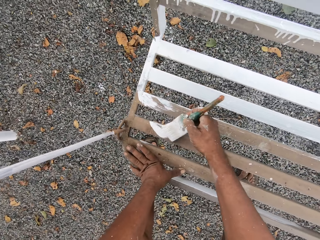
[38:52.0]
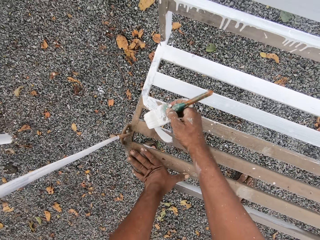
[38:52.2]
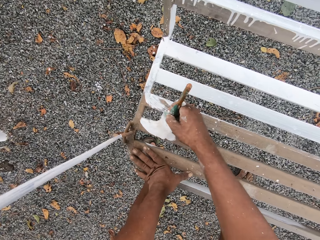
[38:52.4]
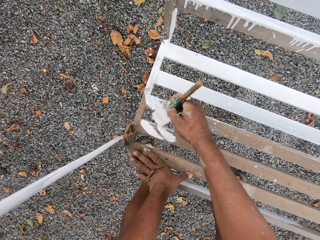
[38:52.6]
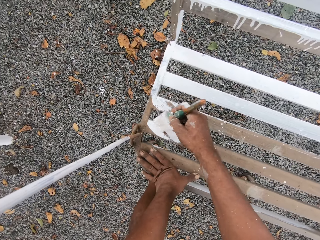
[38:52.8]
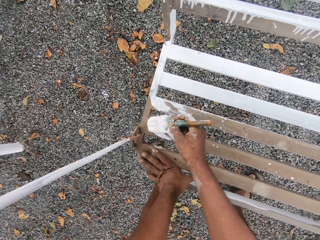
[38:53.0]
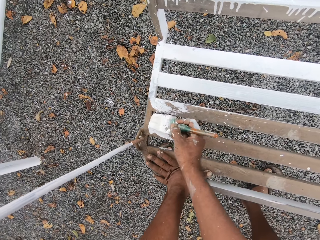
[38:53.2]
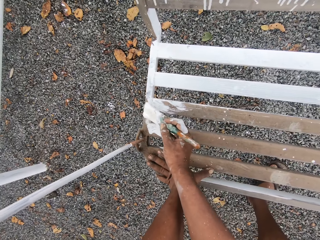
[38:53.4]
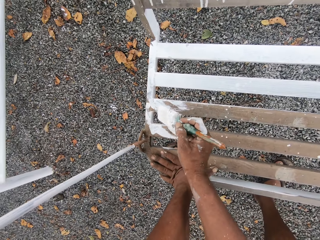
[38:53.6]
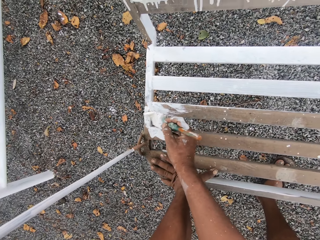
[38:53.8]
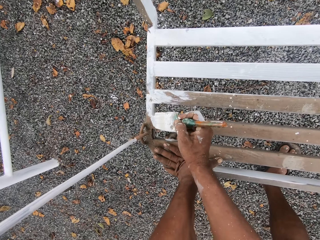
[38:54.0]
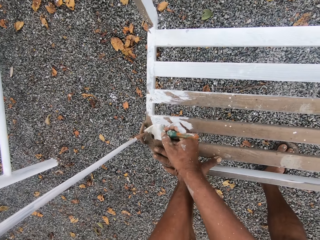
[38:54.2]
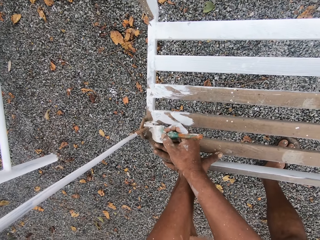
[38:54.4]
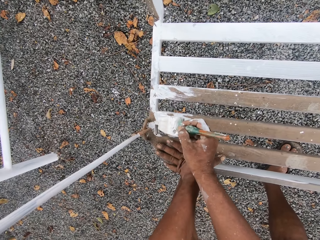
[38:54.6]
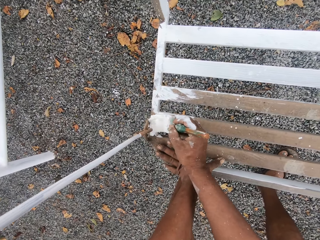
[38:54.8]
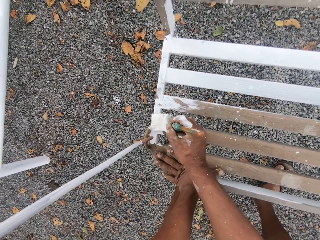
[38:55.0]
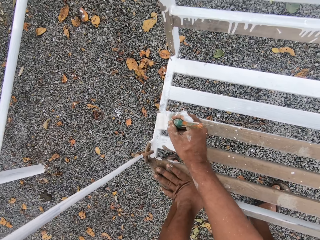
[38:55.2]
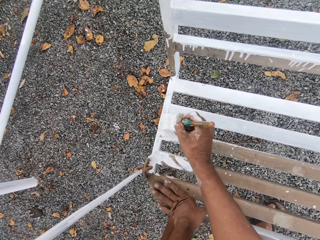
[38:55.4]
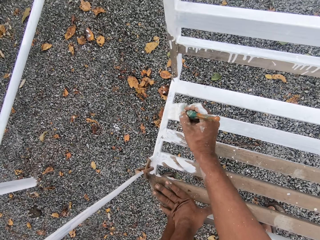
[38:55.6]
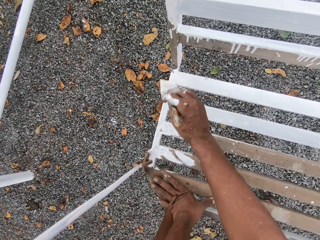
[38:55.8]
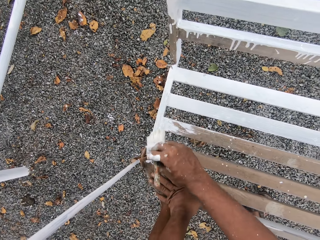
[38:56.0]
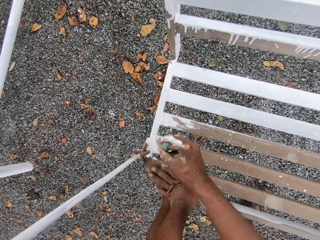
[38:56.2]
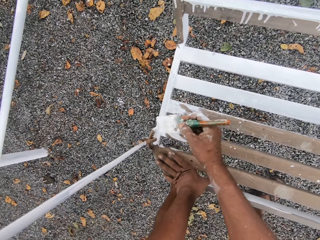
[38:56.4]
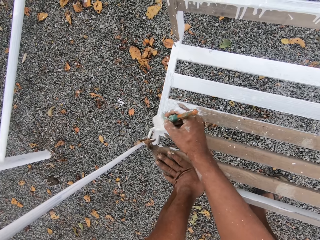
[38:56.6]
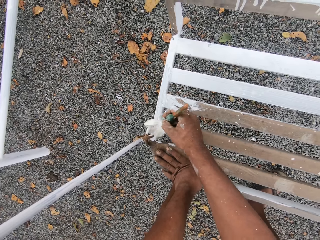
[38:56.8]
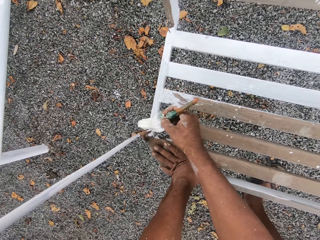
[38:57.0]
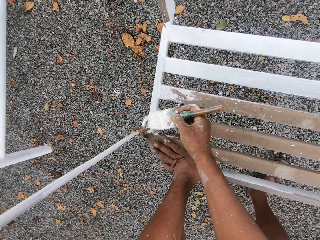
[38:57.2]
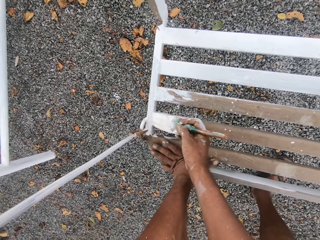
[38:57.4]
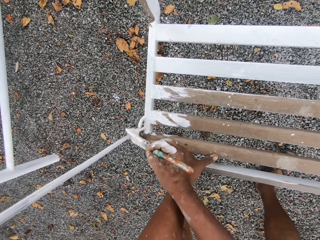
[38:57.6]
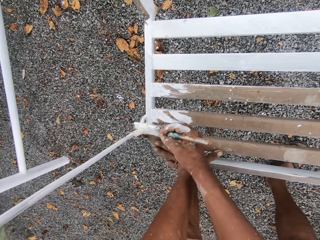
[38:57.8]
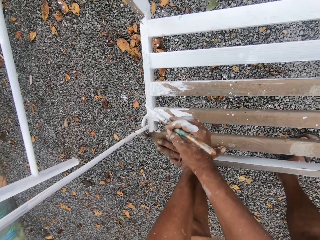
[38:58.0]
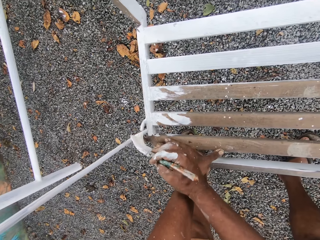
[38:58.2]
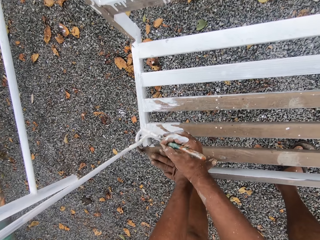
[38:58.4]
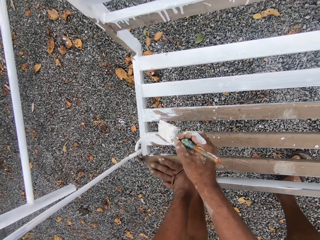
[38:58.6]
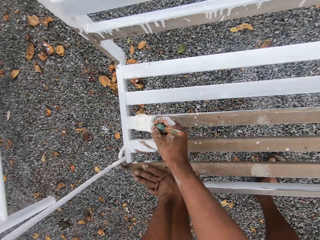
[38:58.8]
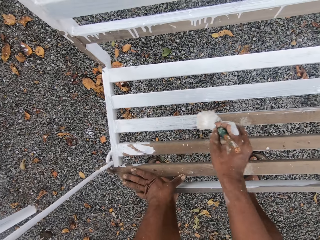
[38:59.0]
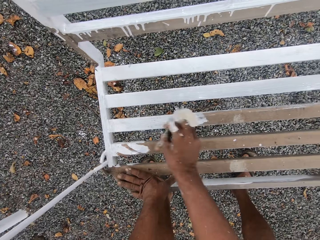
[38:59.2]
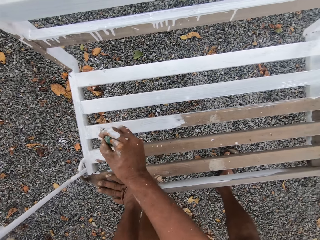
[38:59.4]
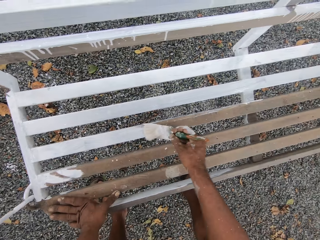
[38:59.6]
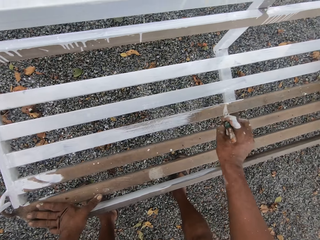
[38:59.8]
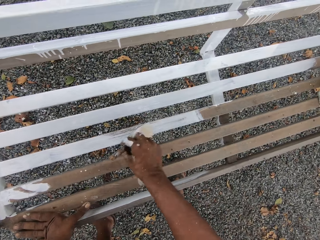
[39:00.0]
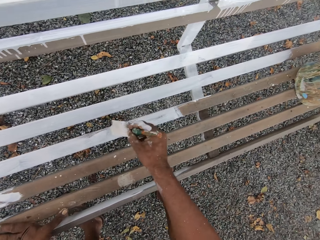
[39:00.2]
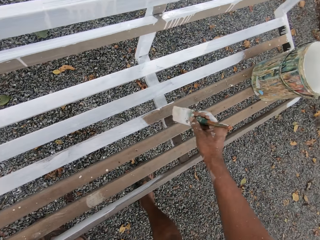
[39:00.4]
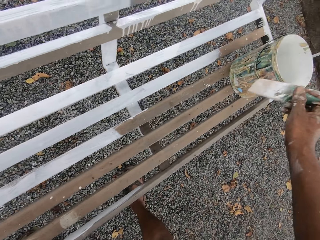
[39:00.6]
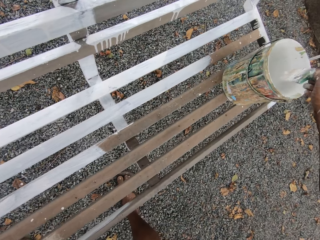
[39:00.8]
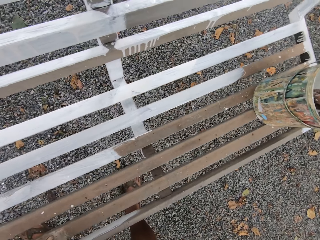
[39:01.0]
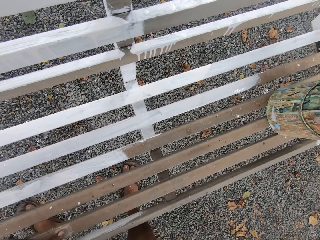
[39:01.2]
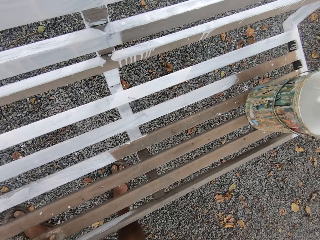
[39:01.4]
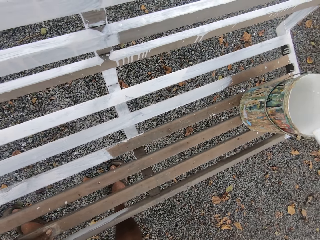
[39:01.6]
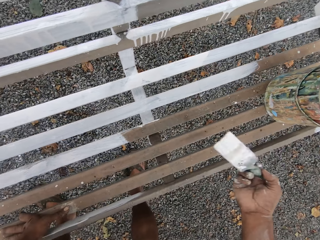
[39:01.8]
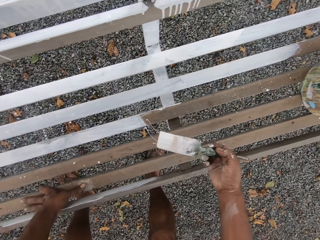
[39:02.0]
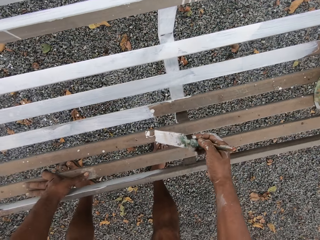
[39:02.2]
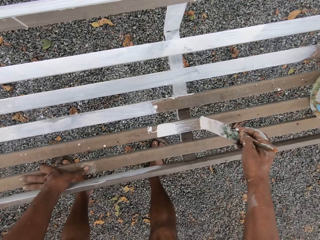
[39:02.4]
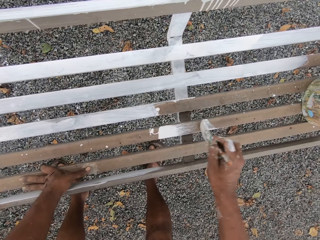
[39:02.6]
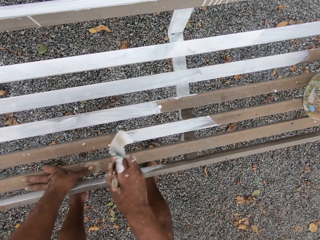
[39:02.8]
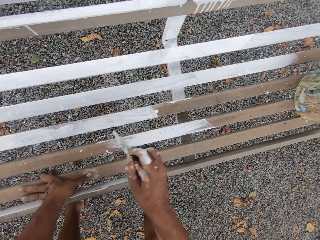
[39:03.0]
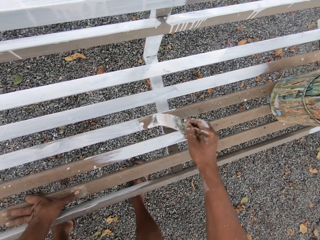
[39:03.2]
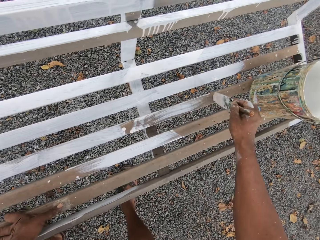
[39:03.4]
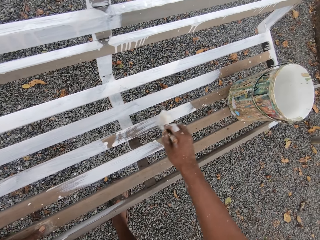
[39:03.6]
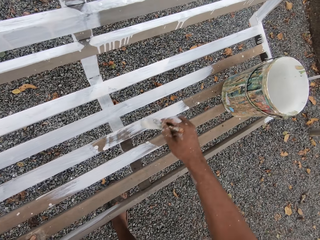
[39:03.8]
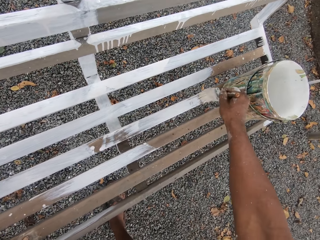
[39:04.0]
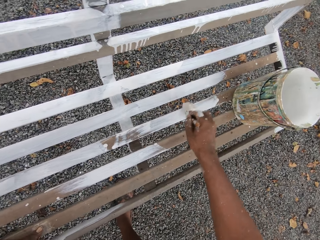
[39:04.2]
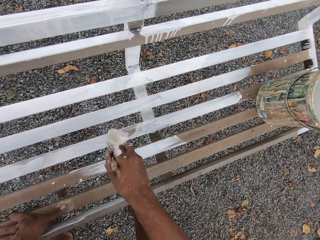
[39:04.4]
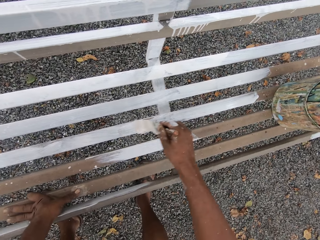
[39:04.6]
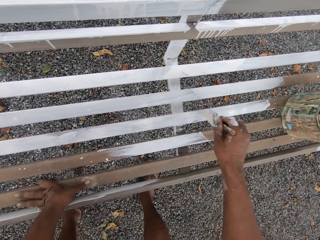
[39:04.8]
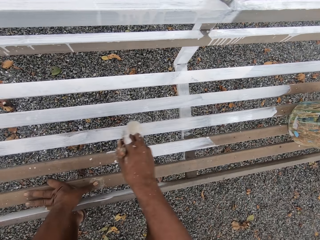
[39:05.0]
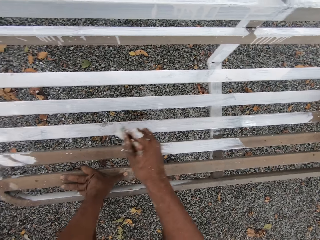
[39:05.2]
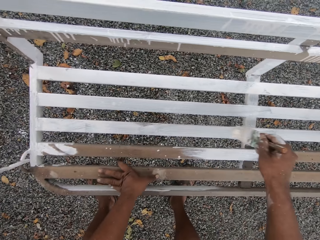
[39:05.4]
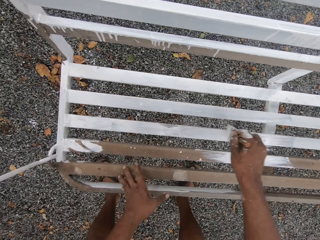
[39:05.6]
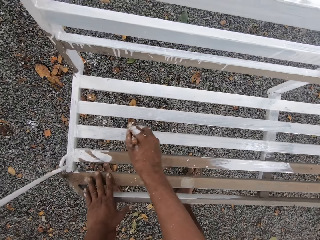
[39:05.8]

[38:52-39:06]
The camera wearer paints the swing chair with the paintbrush. They dip the paintbrush into the paint can. They paint the swing chair with the paintbrush.

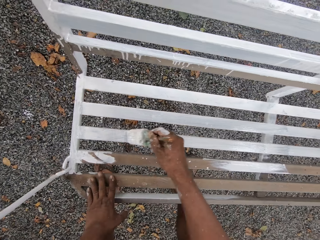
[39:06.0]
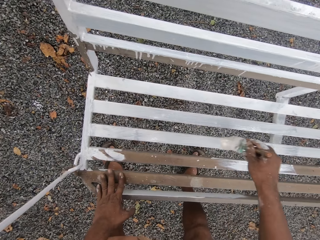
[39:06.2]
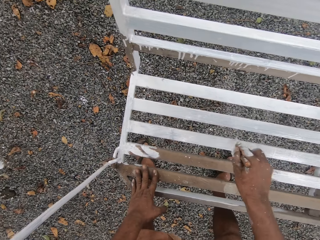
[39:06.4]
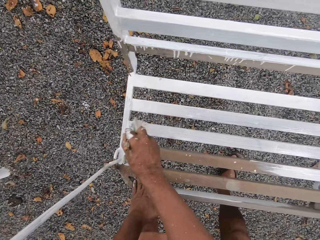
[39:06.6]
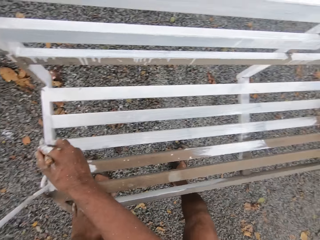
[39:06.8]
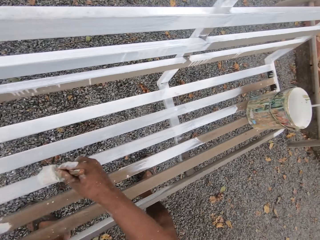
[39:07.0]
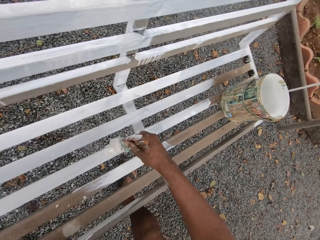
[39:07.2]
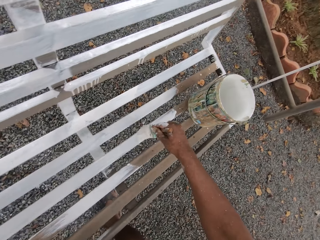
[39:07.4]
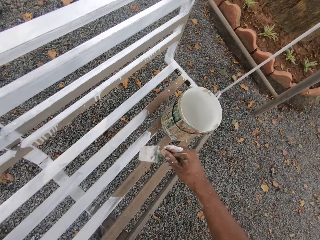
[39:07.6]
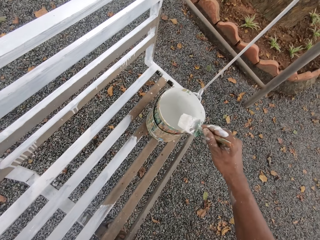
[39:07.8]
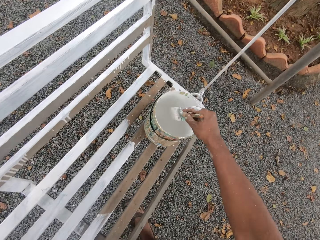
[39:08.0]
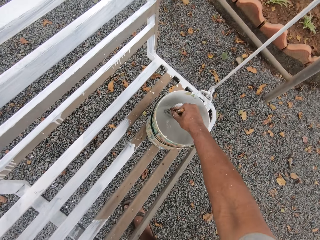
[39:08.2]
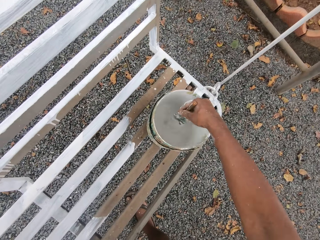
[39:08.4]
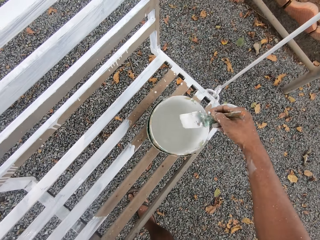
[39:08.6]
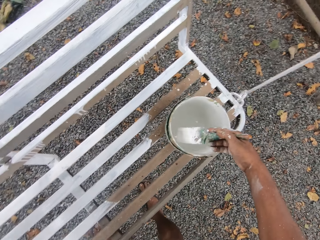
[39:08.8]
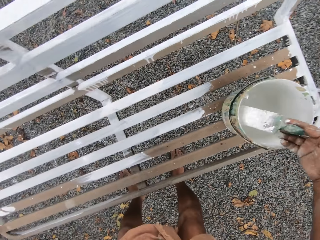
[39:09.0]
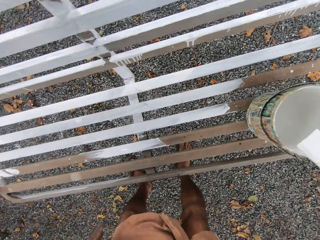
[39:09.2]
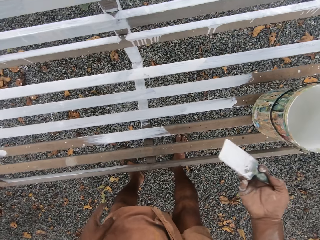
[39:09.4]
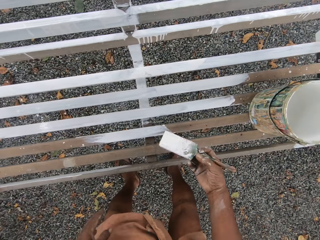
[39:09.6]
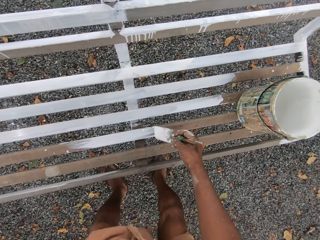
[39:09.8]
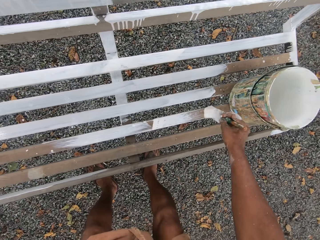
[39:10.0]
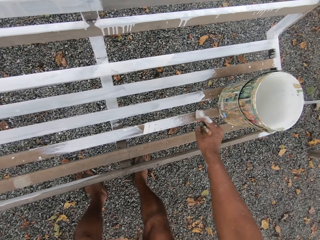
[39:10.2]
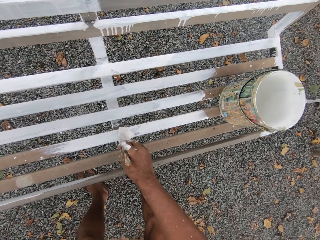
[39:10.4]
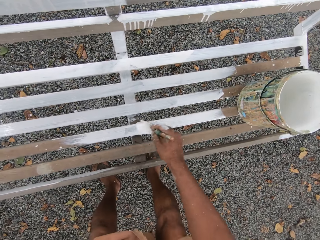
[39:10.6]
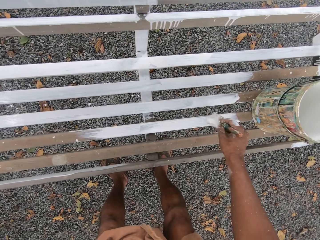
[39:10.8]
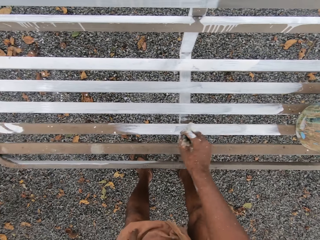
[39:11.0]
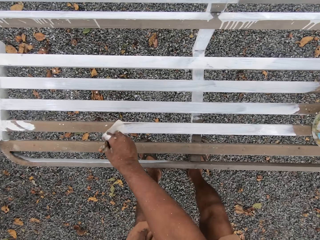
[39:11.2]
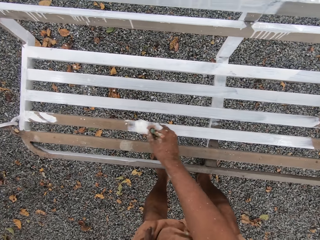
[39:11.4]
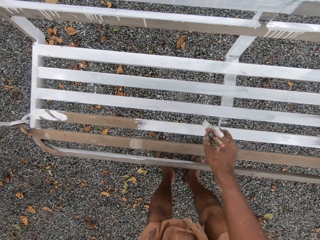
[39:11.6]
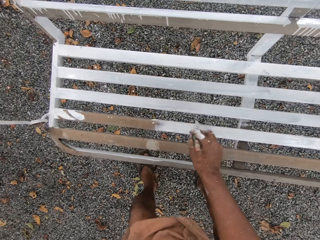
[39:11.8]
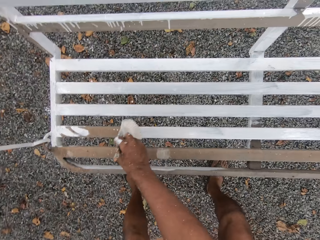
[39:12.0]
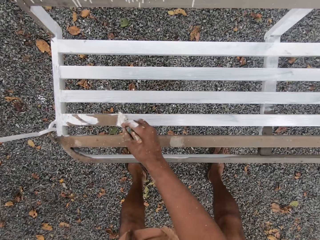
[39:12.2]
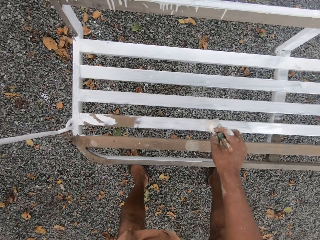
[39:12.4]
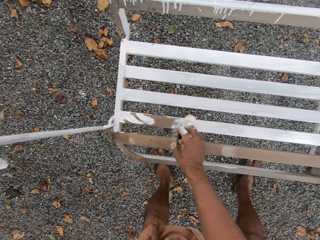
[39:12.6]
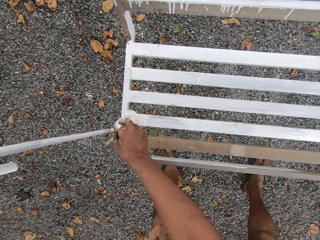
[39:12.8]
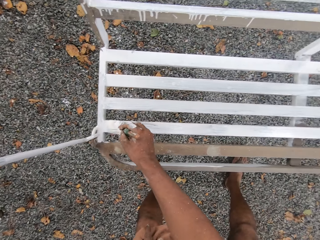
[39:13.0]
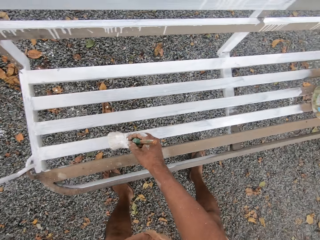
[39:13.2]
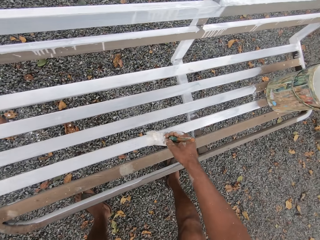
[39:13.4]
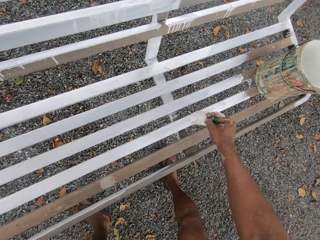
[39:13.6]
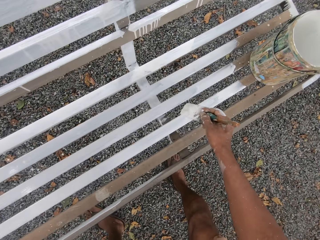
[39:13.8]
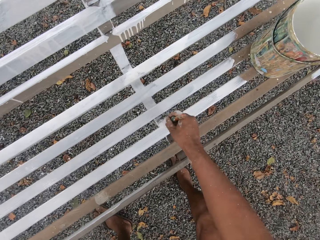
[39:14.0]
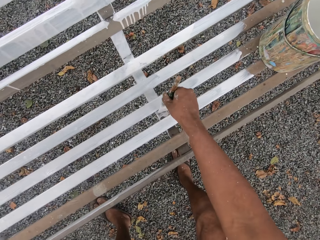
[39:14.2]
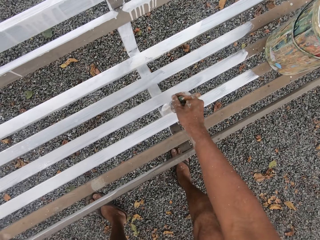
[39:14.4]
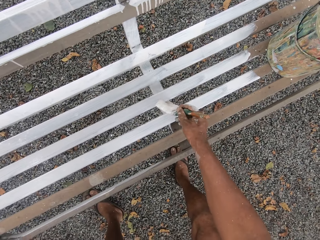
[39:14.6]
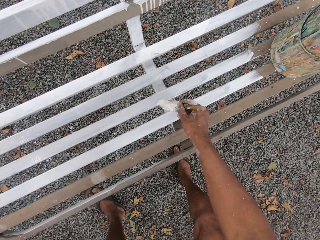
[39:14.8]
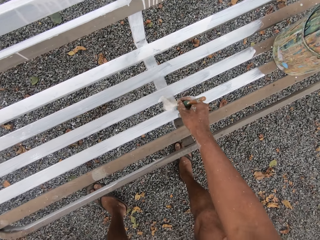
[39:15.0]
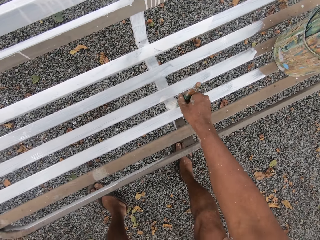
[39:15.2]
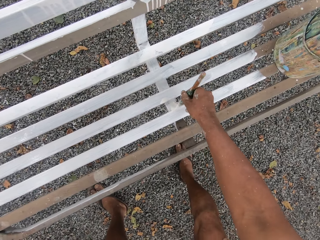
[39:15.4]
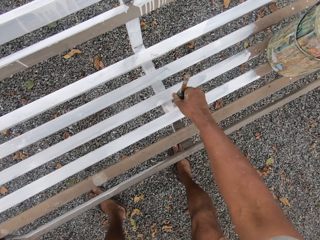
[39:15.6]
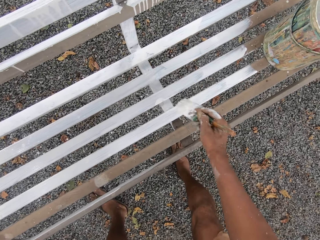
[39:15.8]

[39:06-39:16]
The camera wearer dips the paintbrush into the paint can. They paint the swing chair with the paintbrush.
